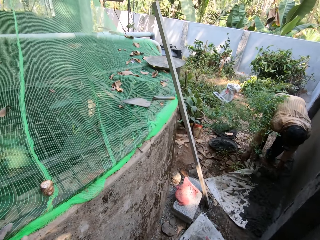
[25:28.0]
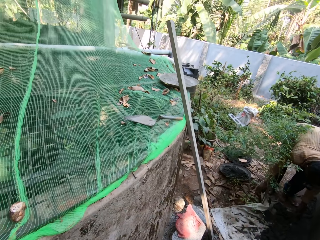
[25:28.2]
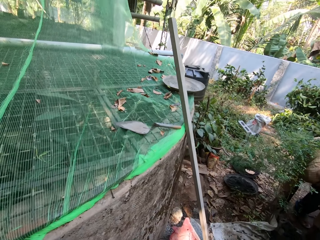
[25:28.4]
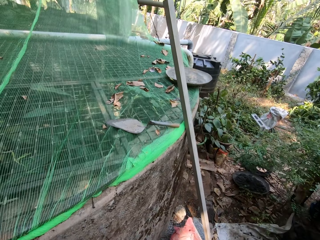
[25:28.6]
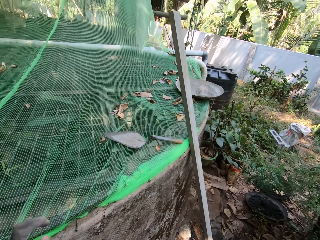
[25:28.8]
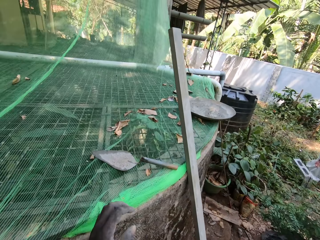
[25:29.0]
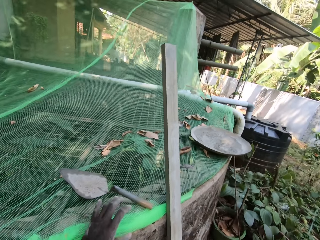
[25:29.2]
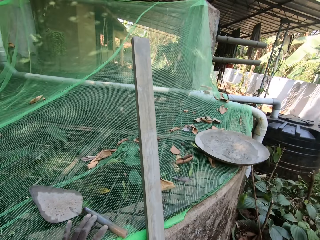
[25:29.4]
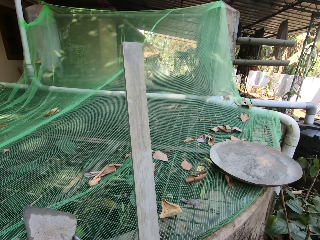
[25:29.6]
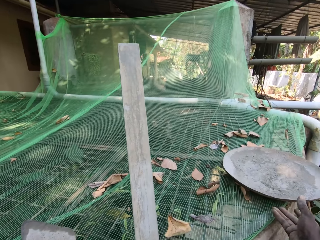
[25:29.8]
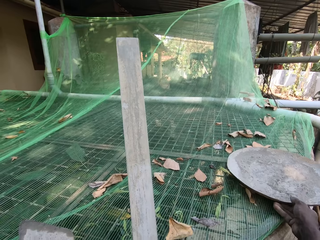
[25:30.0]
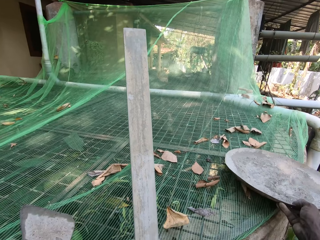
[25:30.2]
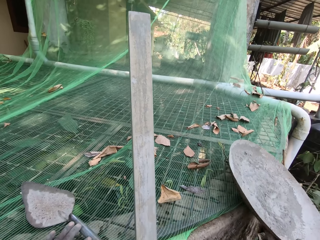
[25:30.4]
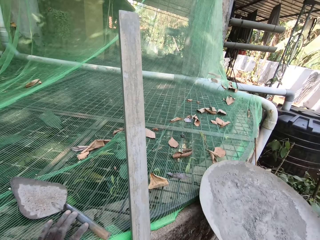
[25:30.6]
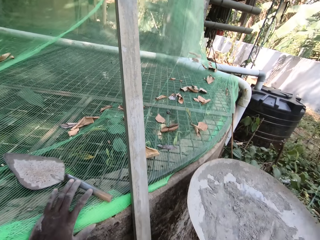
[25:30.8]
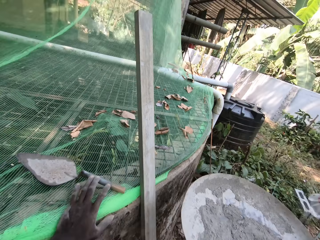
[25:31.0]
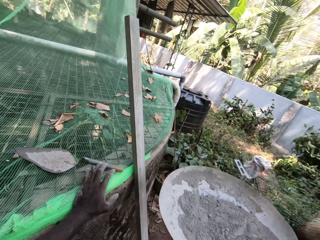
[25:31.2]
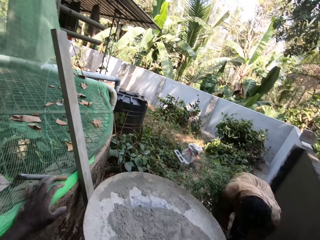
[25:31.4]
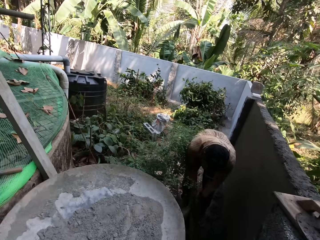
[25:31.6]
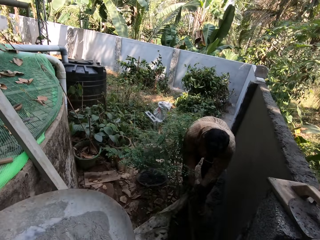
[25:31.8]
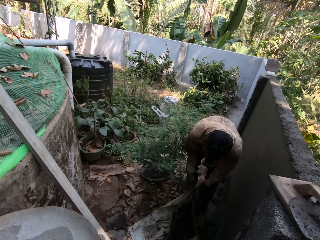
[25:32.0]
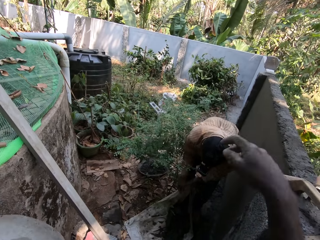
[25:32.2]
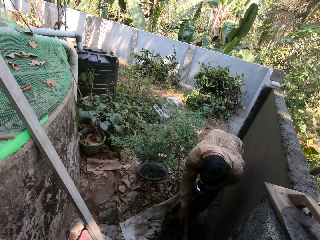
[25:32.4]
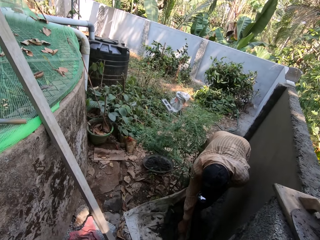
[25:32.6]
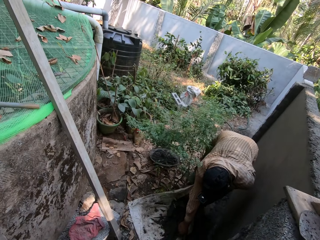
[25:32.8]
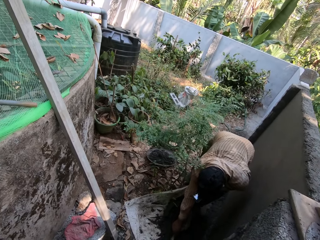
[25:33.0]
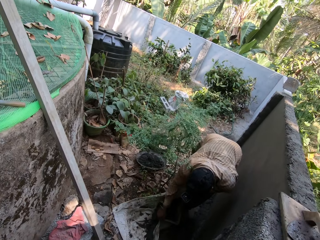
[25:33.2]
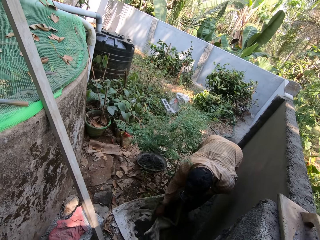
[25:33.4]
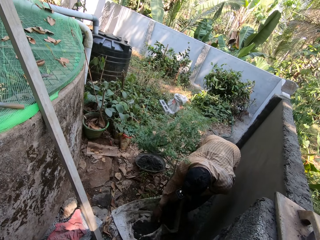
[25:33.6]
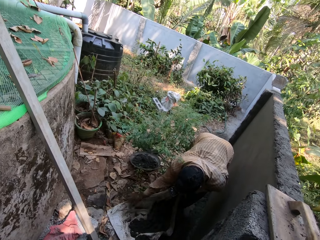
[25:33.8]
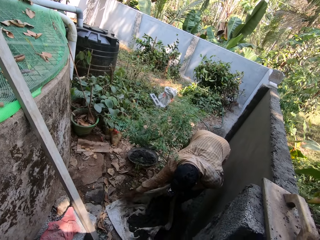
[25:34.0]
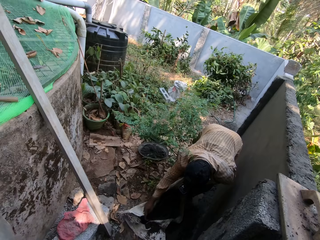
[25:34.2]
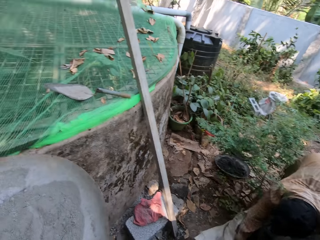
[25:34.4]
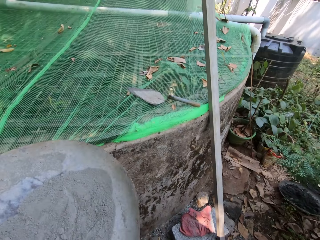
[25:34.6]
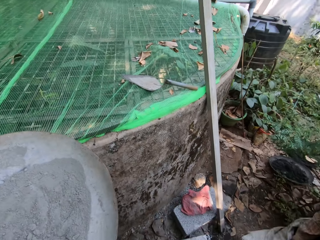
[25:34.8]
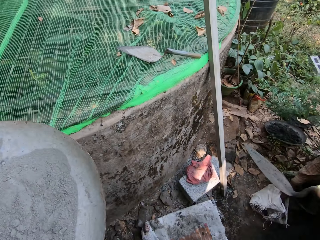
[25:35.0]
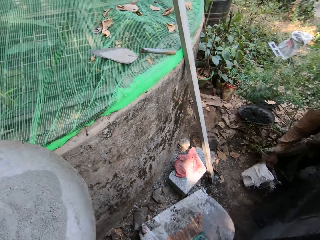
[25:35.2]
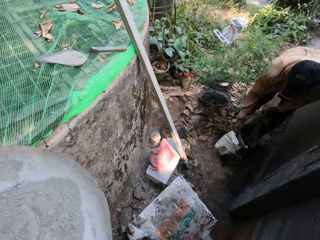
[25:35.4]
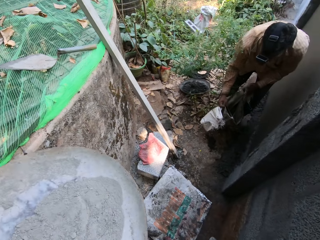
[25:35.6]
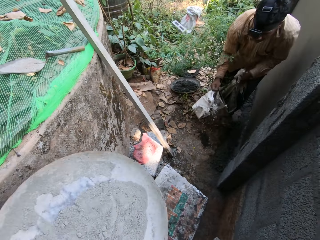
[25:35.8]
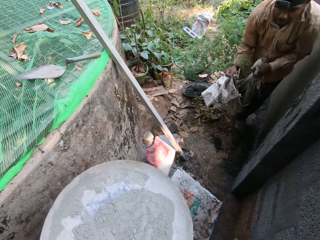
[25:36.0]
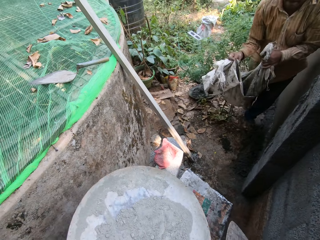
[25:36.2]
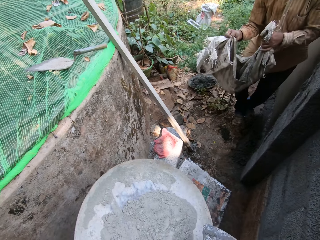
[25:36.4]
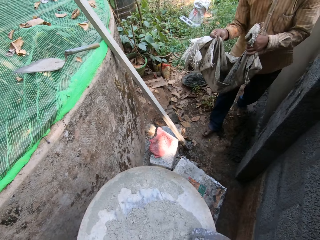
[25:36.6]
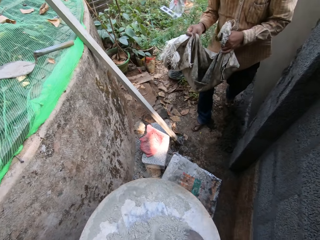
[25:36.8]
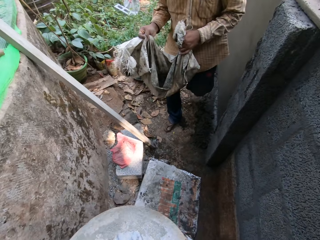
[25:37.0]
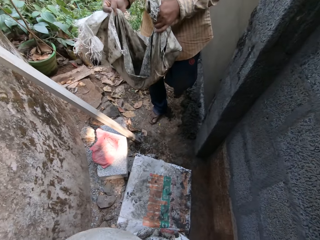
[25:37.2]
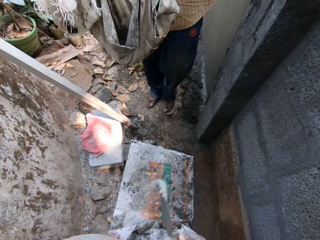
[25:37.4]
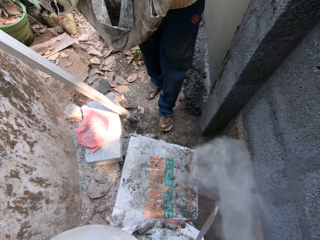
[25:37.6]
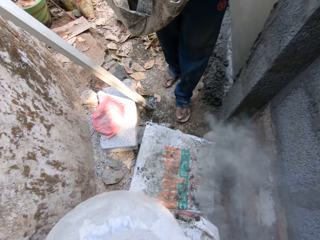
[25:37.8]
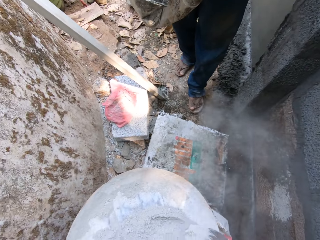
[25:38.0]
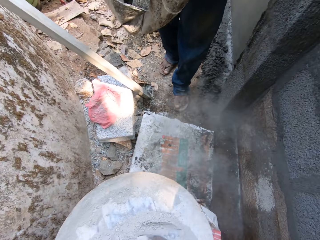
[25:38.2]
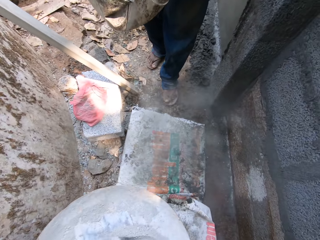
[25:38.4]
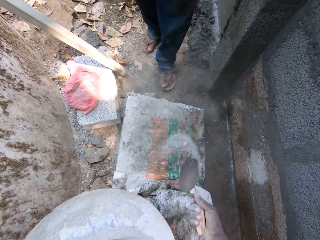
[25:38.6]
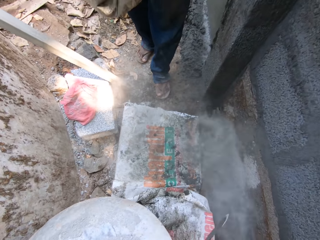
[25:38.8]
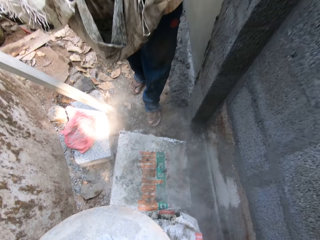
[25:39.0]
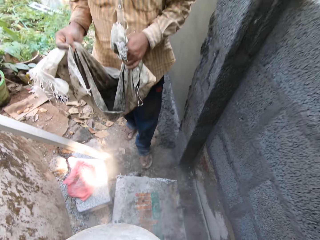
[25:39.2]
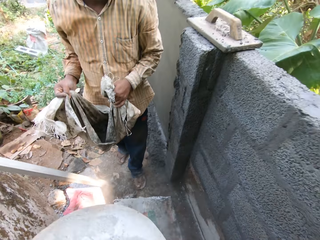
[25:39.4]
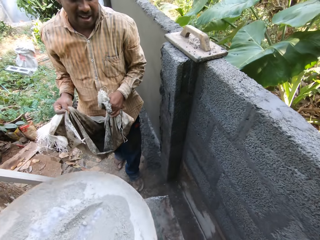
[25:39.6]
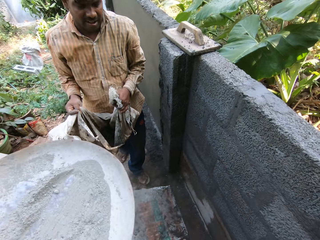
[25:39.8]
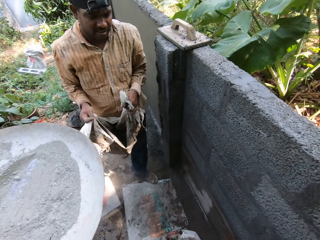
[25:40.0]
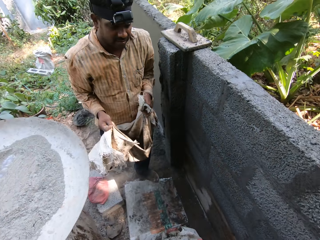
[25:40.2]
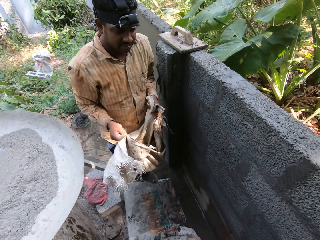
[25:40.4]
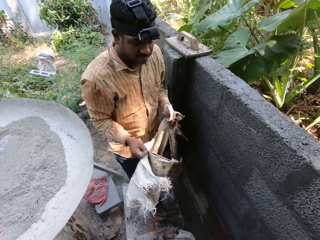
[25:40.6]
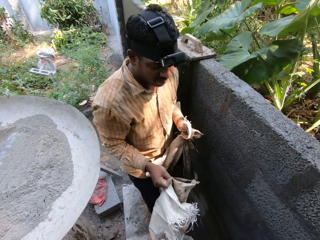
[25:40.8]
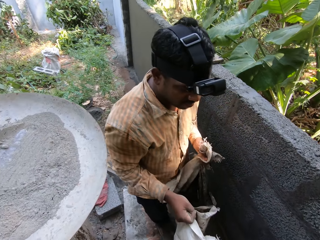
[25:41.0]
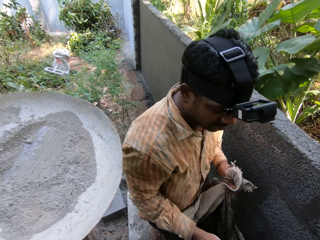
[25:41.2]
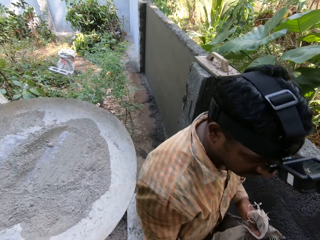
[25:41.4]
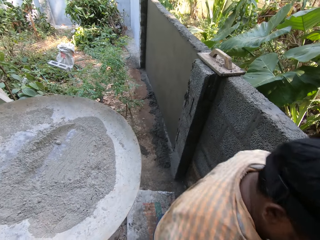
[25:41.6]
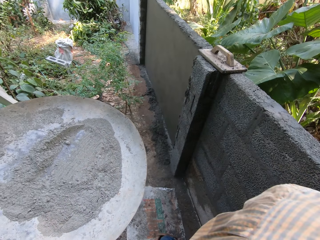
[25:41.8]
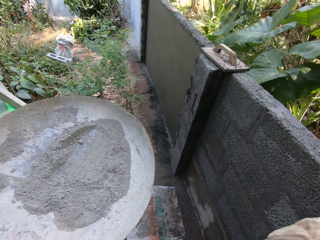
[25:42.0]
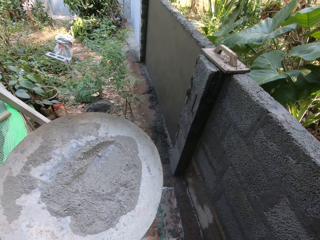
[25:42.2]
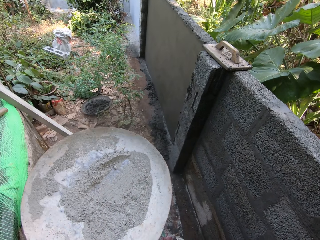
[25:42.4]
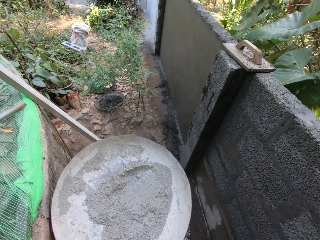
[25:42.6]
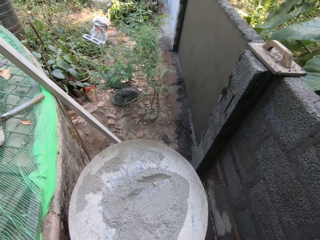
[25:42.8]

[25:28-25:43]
The camera wearer walks around. He touches a trowel on the top of some iron rods with his left hand, picks a pan from the top of the iron rods with his right hand, and passes the pan to his left hand from his right hand. A man carries a sack of plaster from the ground with both hands. The camera wearer picks the trowel from the wooden float on the fence with his right hand. He taps the trowel on the wooden float with his right hand. He packs some cement from the pan with the trowel in his right hand. He pours the cement on the wall with the trowel in his right hand. He packs some cement from the pan with the trowel in his right hand. The man talks to the camera wearer. The camera wearer pours the cement on the wall with the trowel in his right hand. He stands upright.

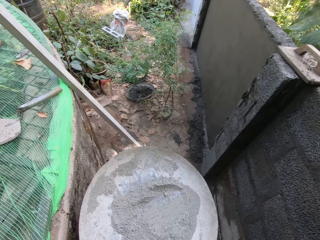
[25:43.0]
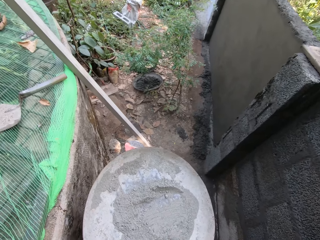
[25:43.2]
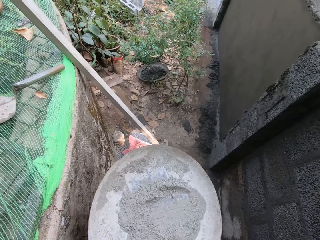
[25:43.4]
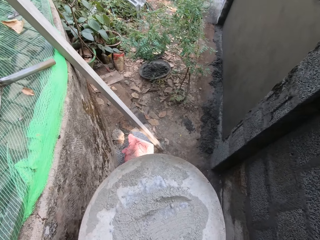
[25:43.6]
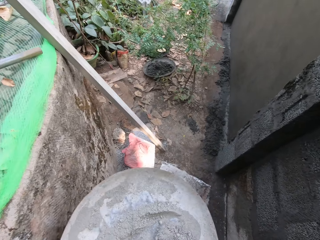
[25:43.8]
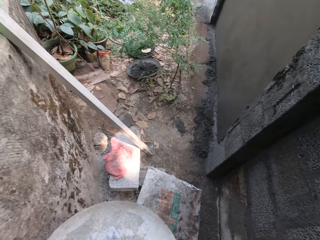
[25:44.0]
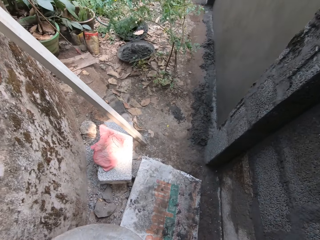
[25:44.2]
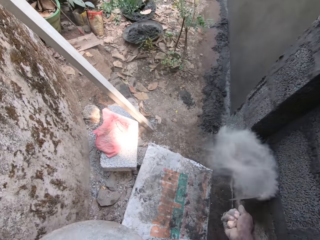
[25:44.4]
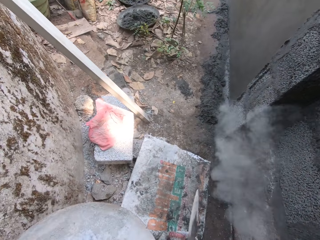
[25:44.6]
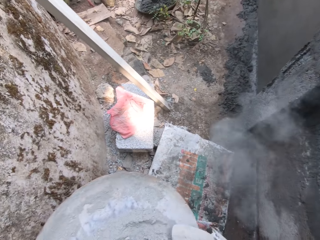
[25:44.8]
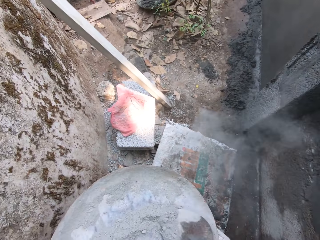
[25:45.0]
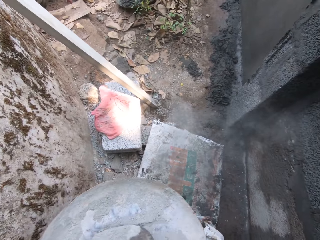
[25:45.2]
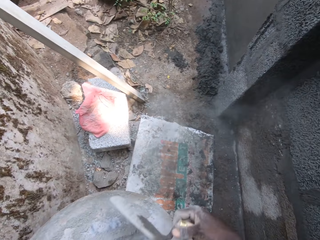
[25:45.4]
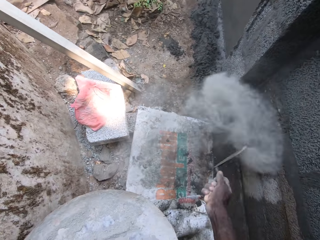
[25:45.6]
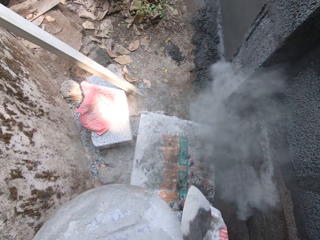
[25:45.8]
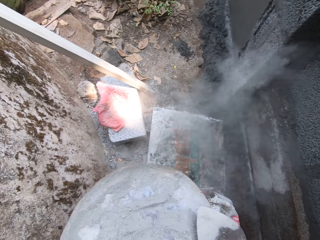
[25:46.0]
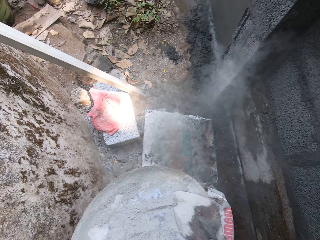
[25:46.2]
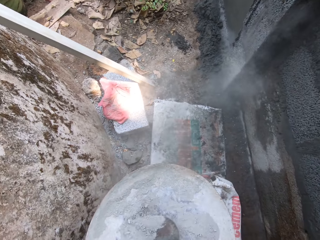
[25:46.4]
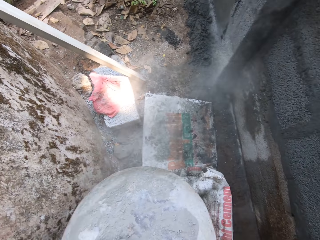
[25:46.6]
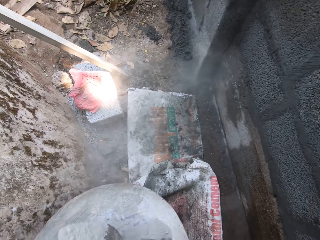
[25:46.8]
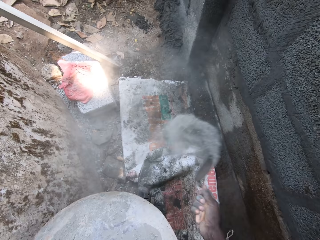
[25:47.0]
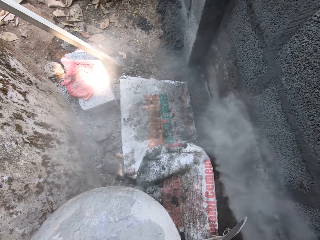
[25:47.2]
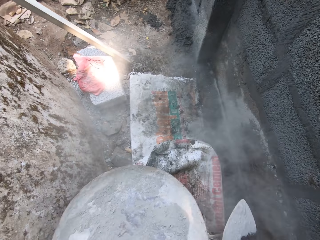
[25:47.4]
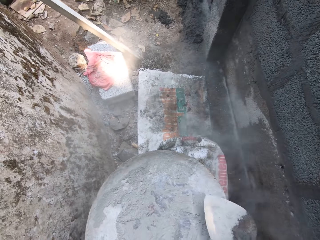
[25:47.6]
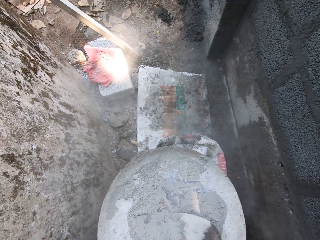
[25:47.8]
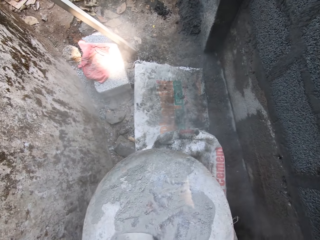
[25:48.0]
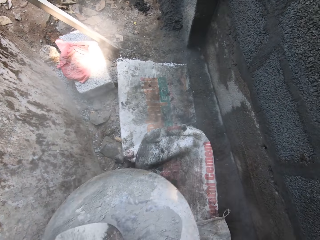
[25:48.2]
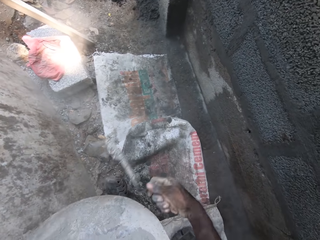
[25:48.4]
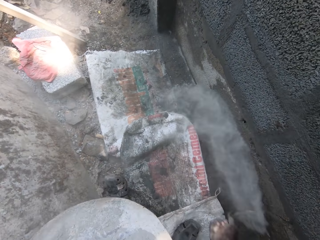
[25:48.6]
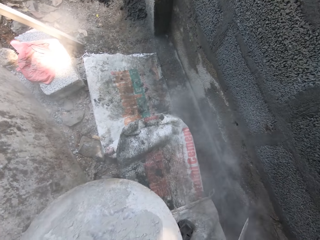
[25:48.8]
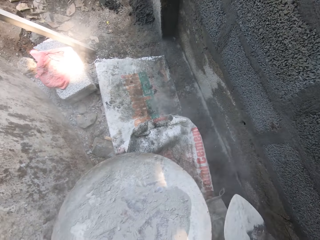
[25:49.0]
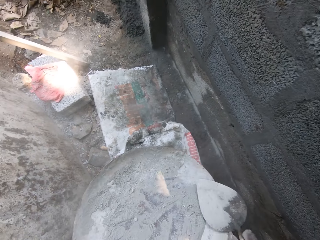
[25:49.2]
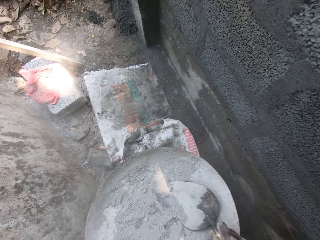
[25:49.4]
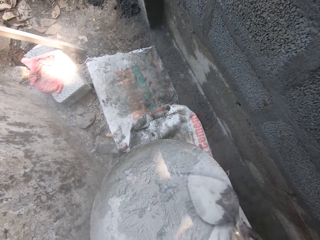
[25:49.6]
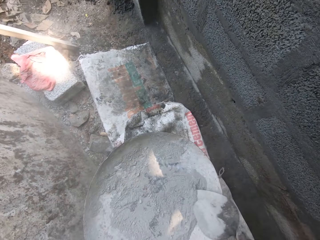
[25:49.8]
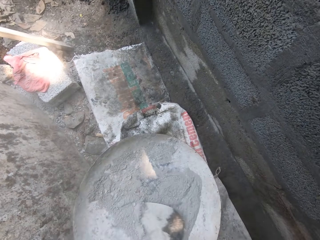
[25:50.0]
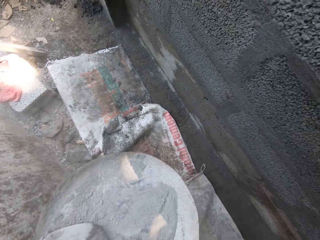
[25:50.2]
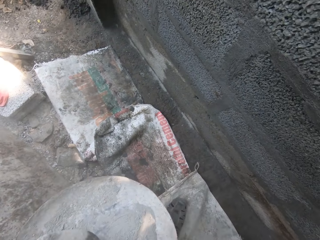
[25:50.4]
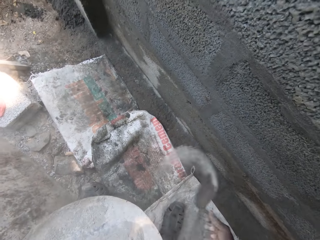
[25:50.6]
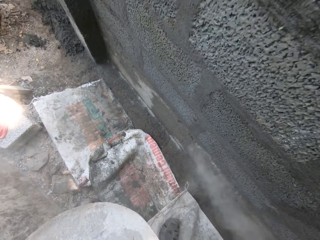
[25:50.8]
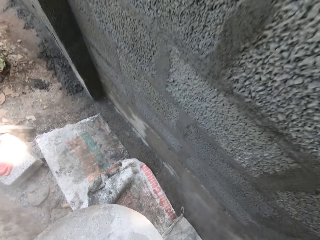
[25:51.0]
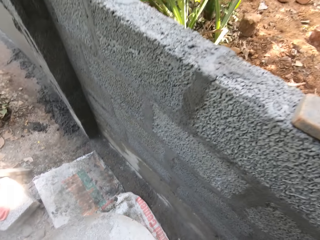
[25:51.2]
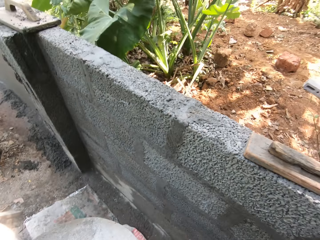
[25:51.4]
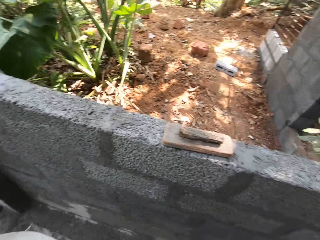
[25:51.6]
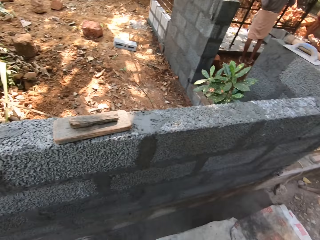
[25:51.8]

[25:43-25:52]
The camera wearer packs some cement from the pan with the trowel in his right hand. He pours the cement on the wall with the trowel in his right hand. He packs some cement from the pan with the trowel in his right hand. He pours the cement on the wall with the trowel in his right hand. He packs some cement from the pan with the trowel in his right hand. He pours the cement on the wall with the trowel in his right hand. He packs some cement from the pan with the trowel in his right hand. He pours the cement on the wall with the trowel in his right hand. He packs some cement from the pan with the trowel in his right hand. He pours the cement on the wall with the trowel in his right hand.
